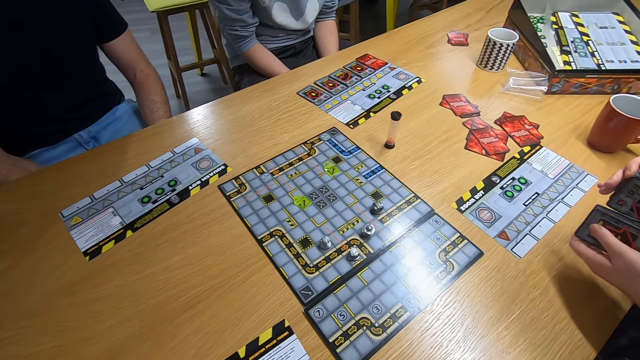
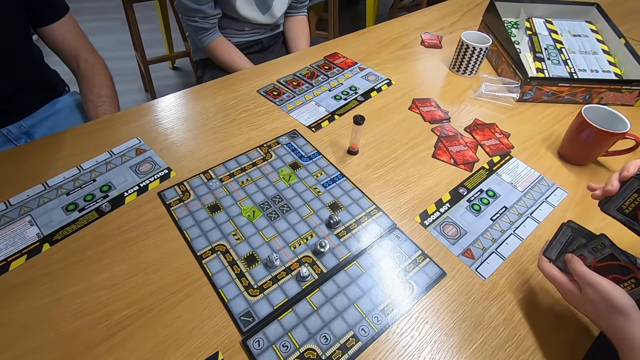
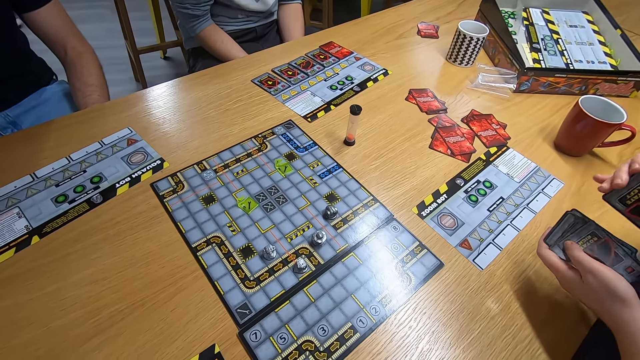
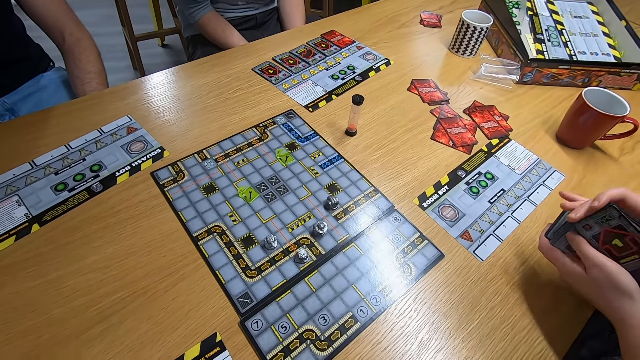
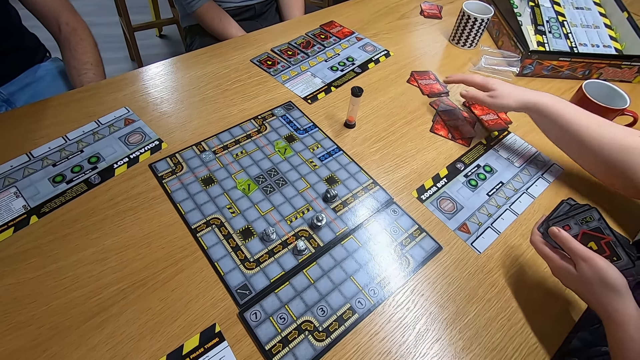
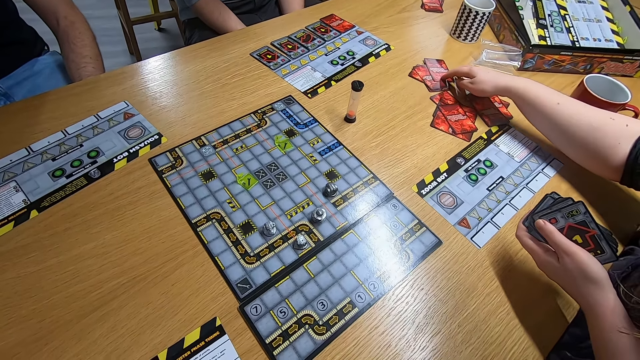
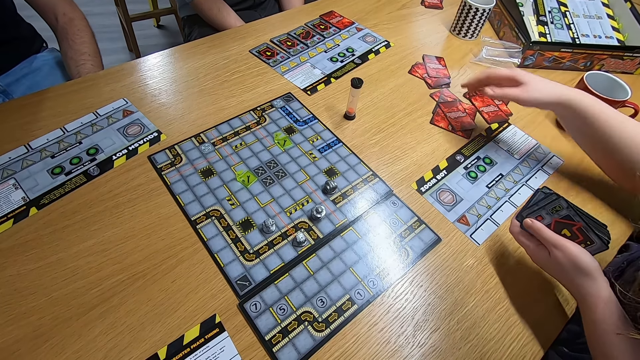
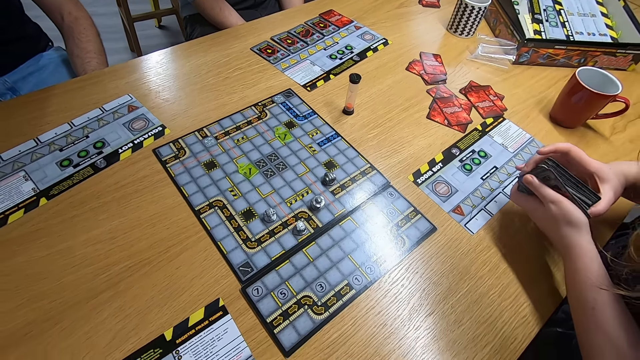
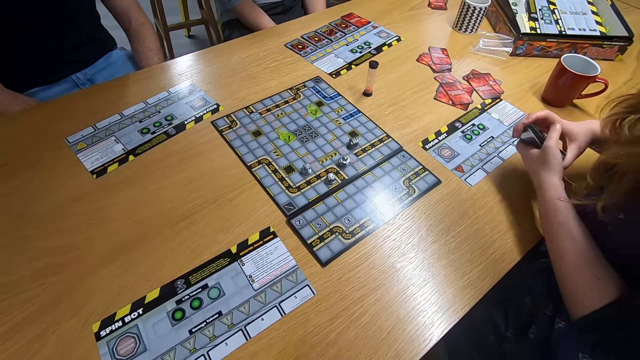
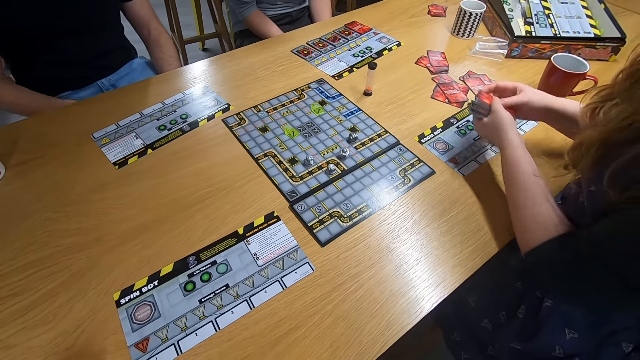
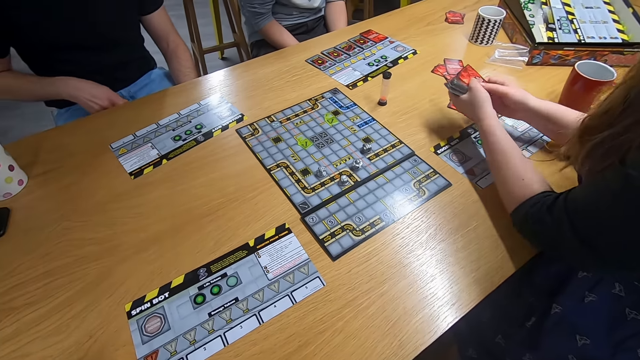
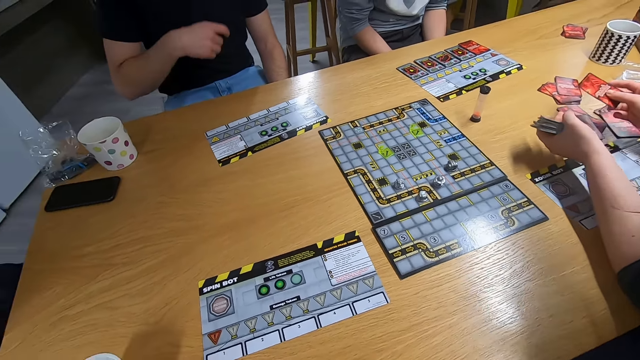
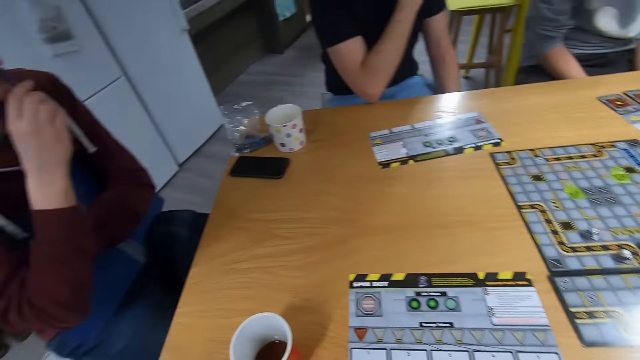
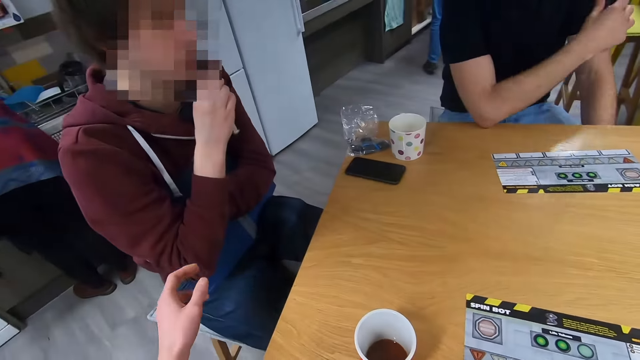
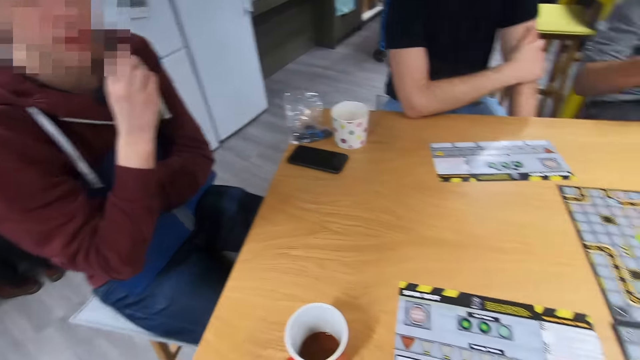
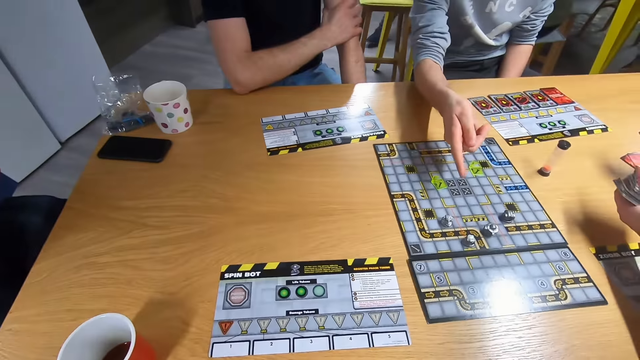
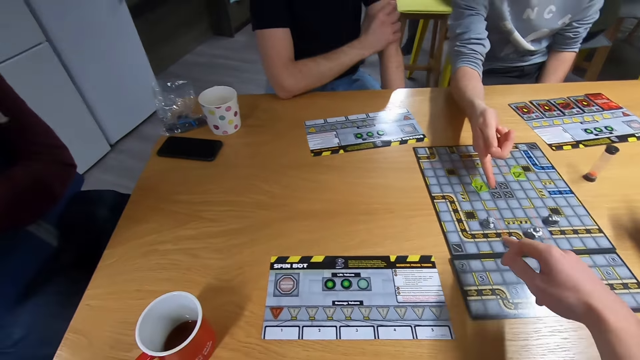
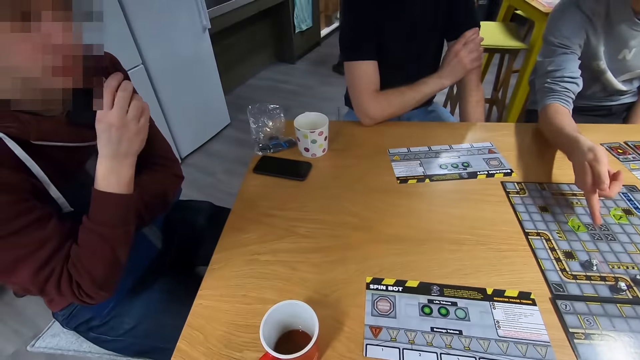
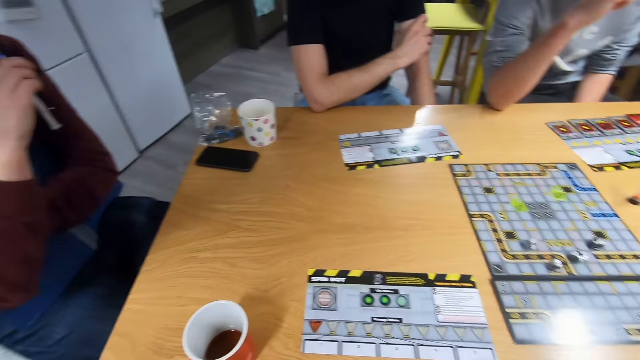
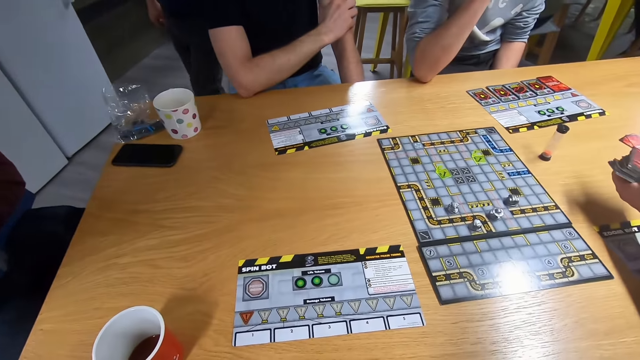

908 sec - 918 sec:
A lady touches the cards with the right hand. The lady shuffles the cards. The camera wearer stares at a man. They talk with the man. They swing the left hand. The man swings the right hand. The camera wearer stares at the board game.

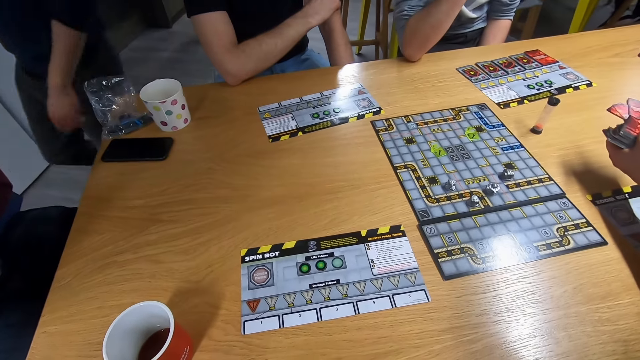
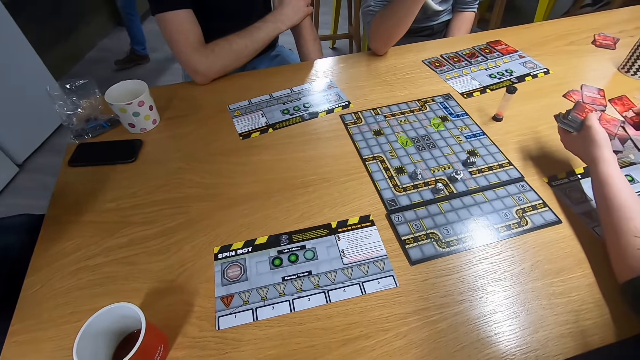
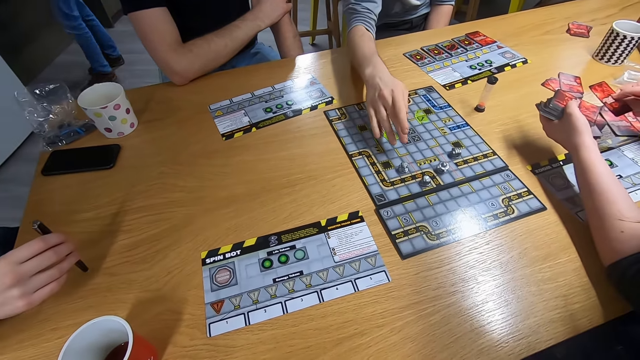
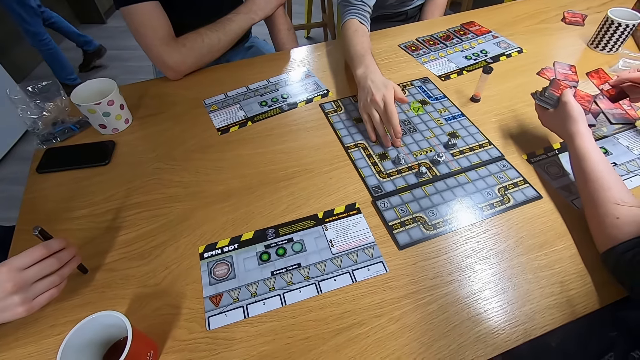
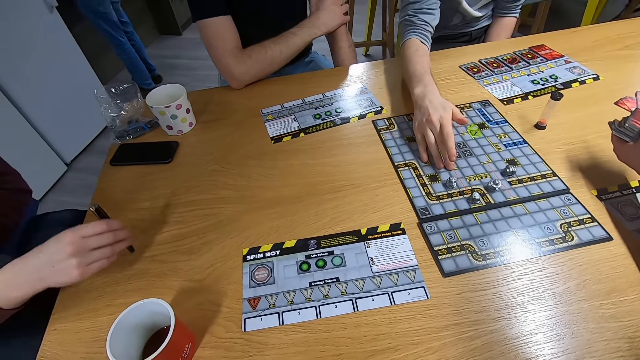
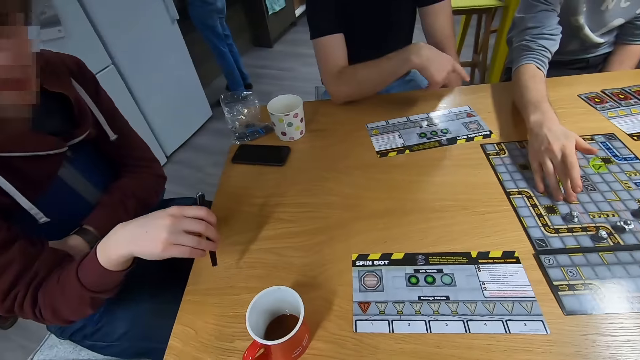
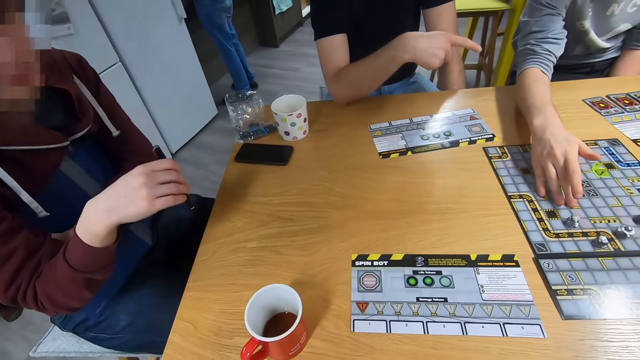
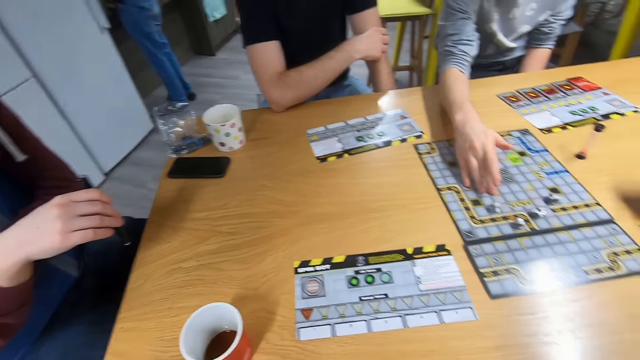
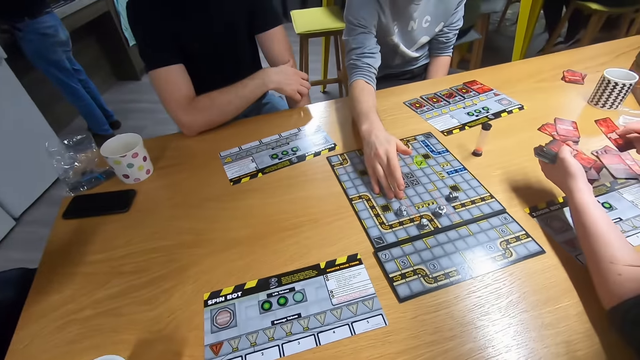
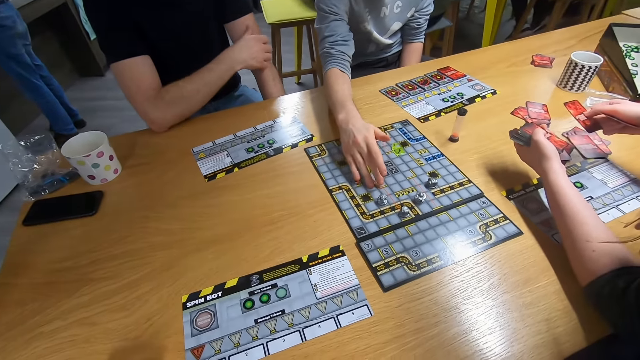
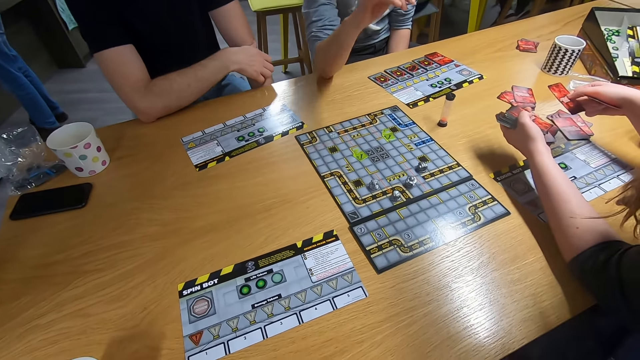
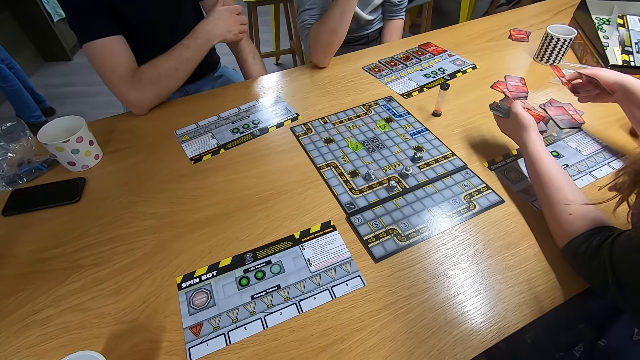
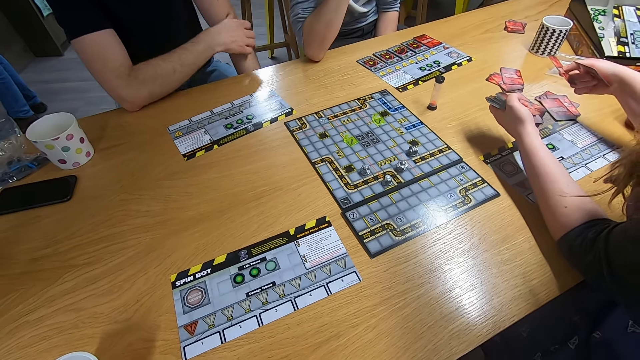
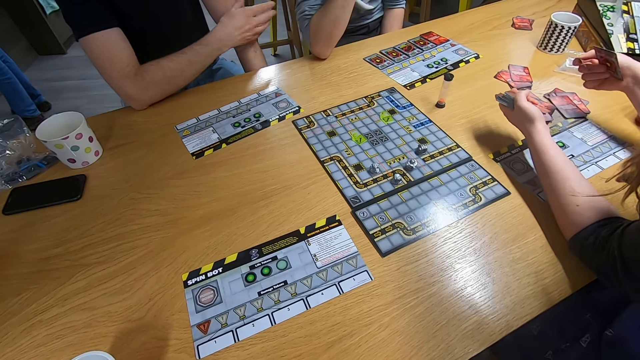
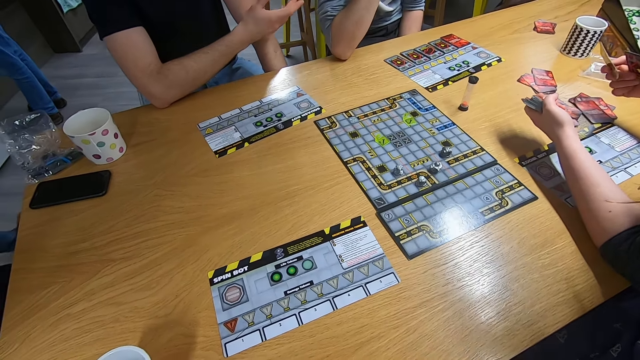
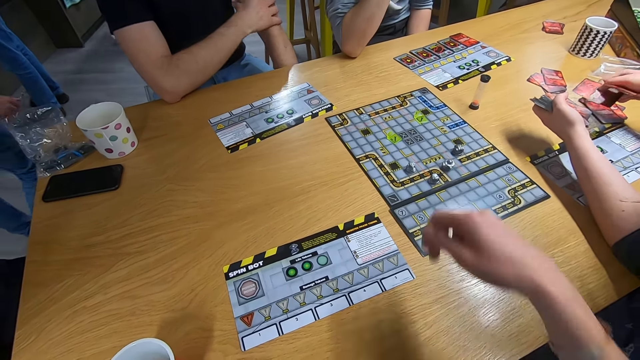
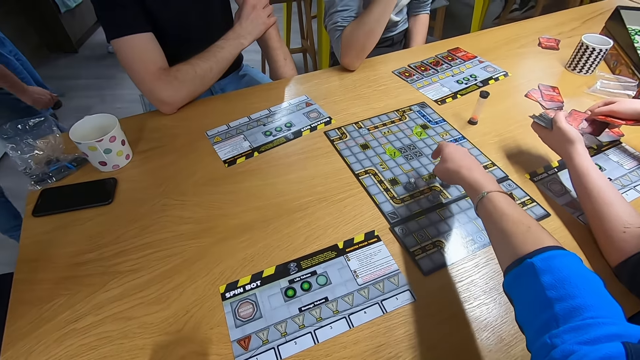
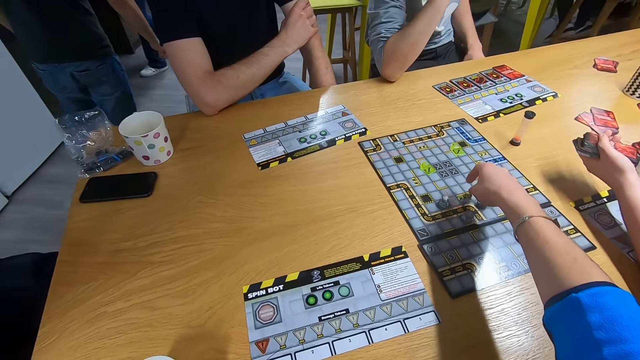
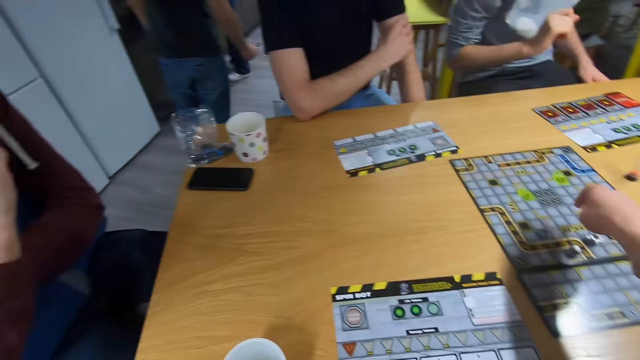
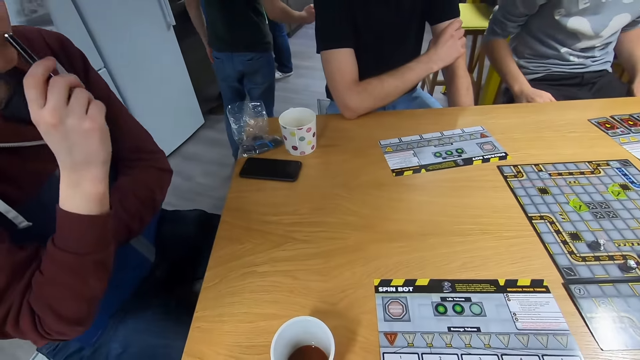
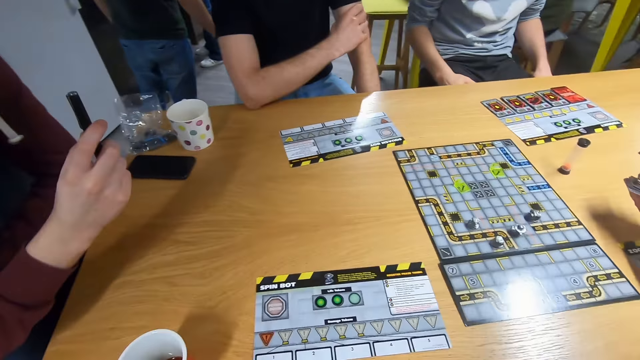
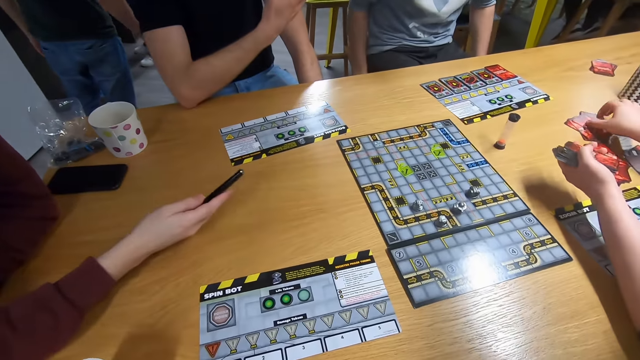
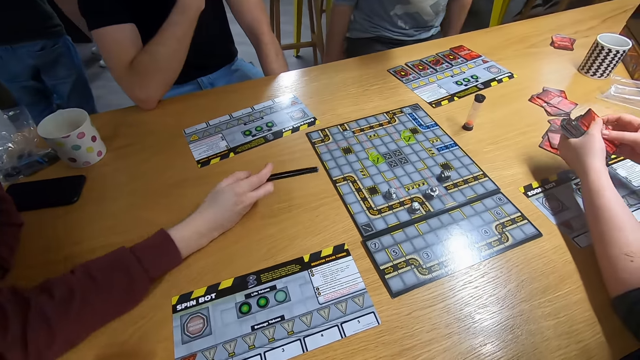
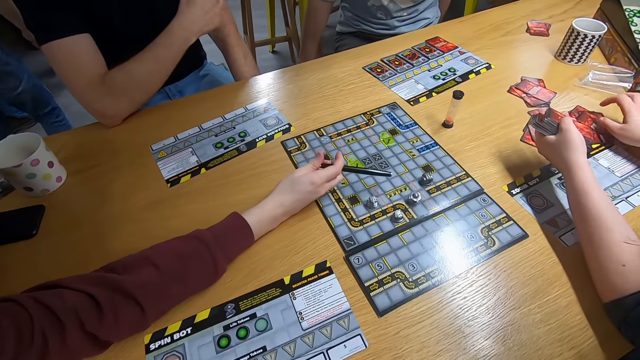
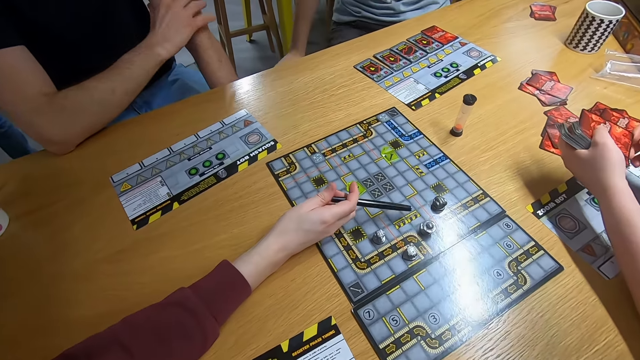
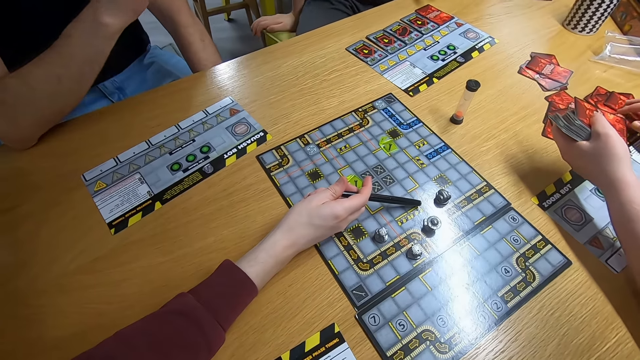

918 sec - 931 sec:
A man swings the right hand. Another man swings the right hand. The first man touches the board game. A third man swings the right hand. The camera wearer stares at the board game. They swing the right hand. They stare at the third man. The second man swings the right hand.
